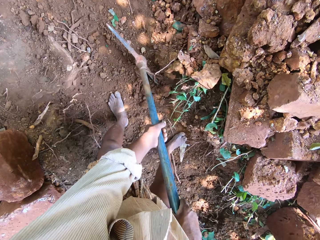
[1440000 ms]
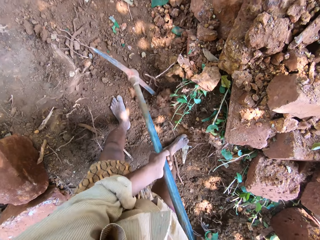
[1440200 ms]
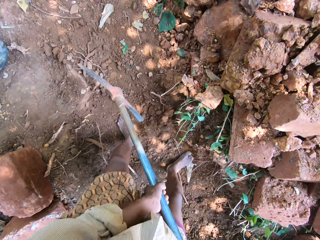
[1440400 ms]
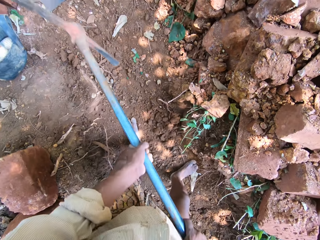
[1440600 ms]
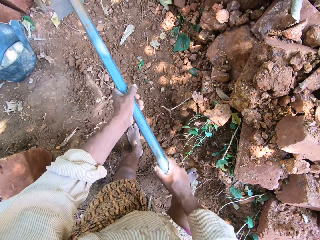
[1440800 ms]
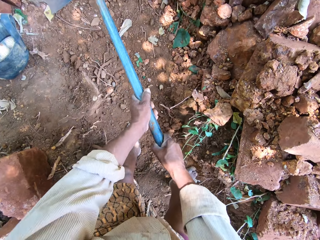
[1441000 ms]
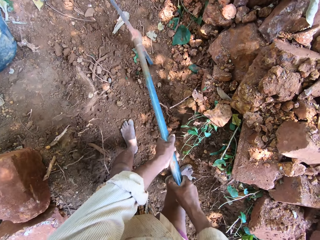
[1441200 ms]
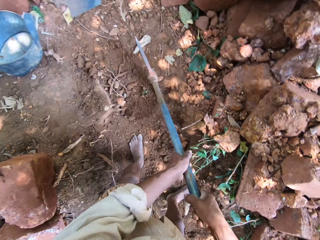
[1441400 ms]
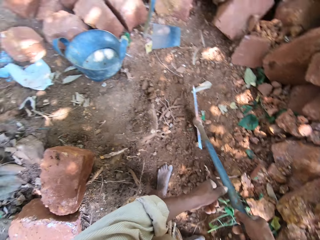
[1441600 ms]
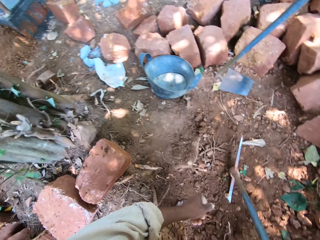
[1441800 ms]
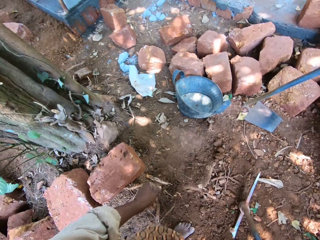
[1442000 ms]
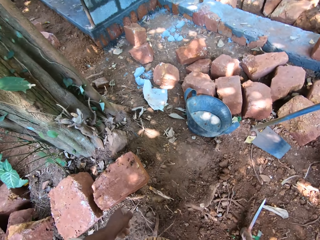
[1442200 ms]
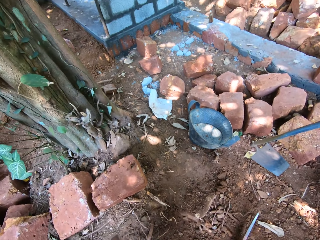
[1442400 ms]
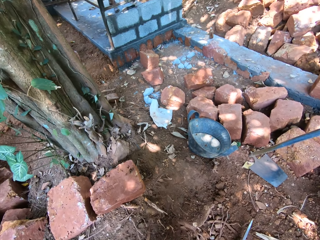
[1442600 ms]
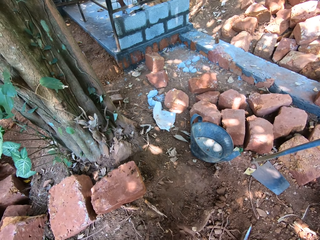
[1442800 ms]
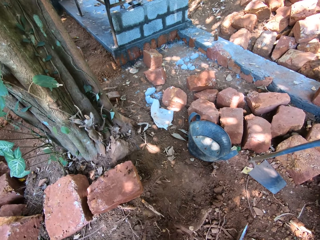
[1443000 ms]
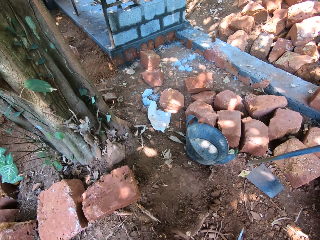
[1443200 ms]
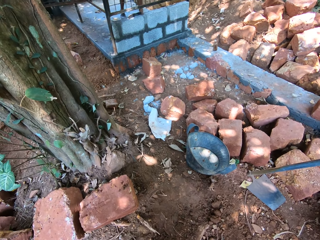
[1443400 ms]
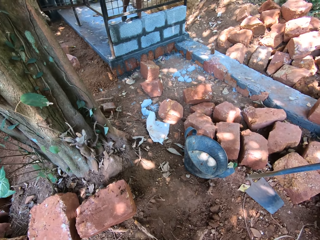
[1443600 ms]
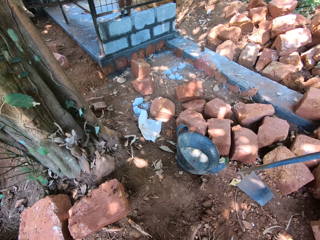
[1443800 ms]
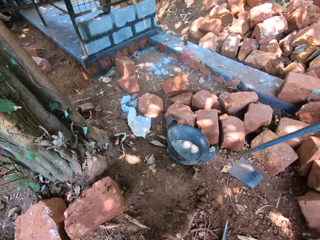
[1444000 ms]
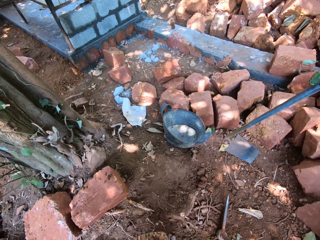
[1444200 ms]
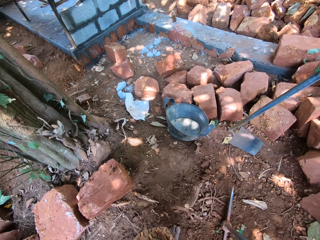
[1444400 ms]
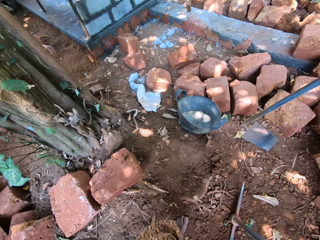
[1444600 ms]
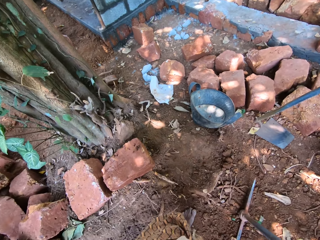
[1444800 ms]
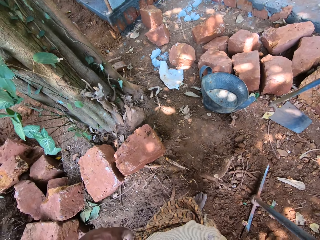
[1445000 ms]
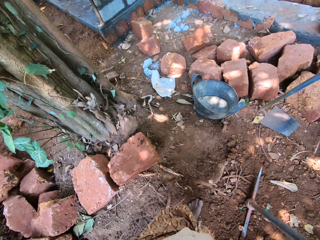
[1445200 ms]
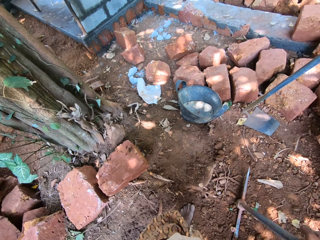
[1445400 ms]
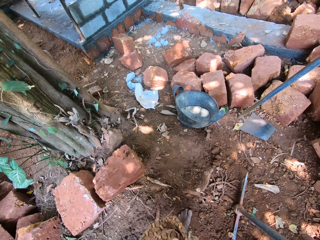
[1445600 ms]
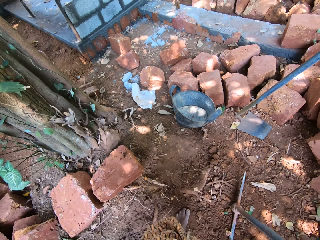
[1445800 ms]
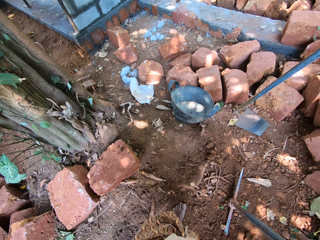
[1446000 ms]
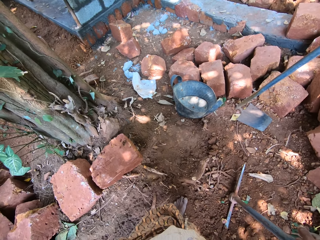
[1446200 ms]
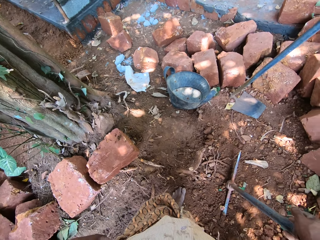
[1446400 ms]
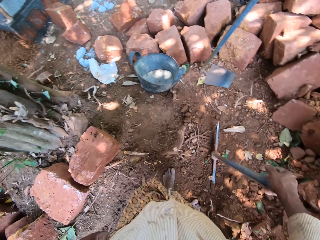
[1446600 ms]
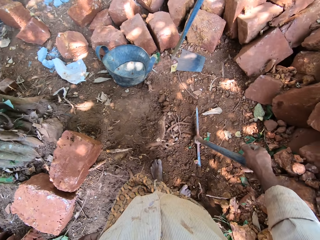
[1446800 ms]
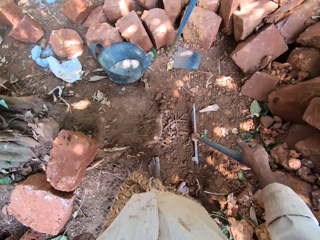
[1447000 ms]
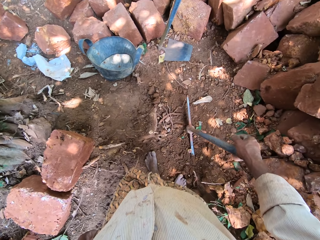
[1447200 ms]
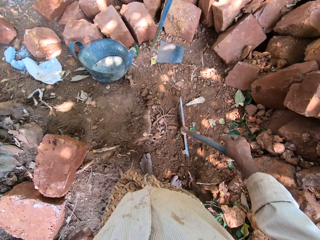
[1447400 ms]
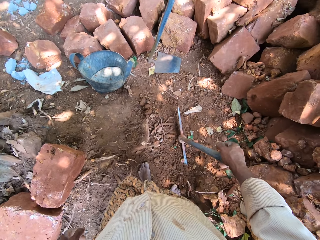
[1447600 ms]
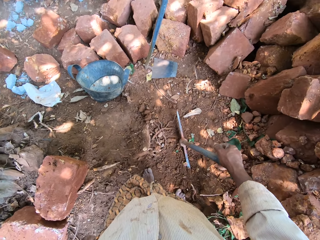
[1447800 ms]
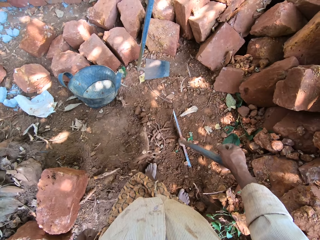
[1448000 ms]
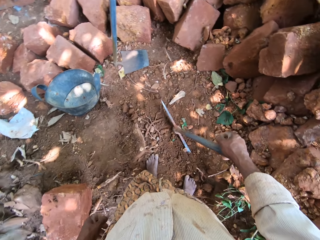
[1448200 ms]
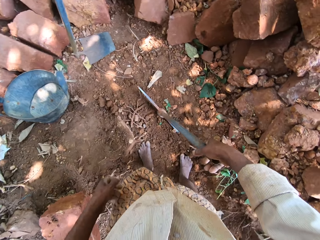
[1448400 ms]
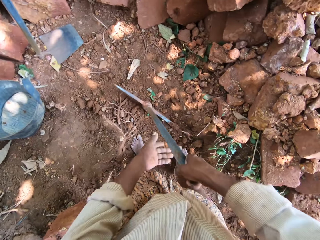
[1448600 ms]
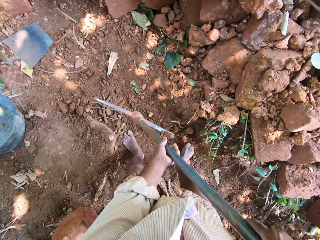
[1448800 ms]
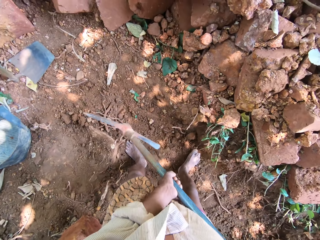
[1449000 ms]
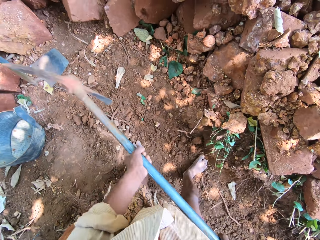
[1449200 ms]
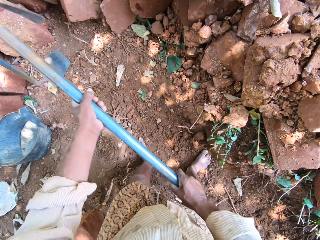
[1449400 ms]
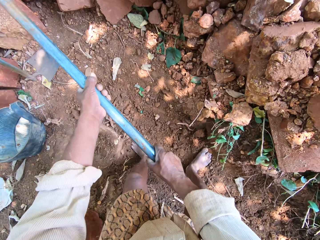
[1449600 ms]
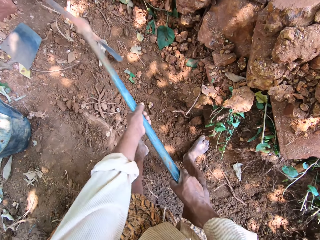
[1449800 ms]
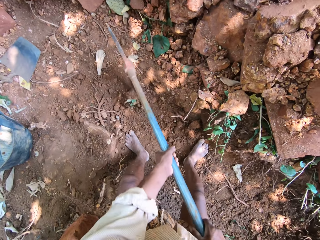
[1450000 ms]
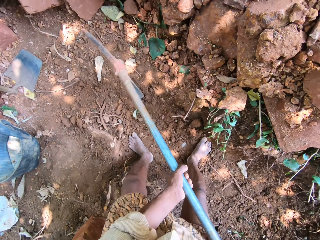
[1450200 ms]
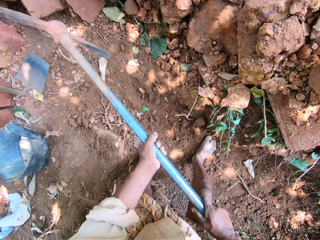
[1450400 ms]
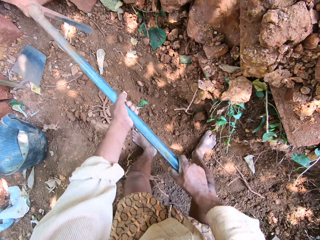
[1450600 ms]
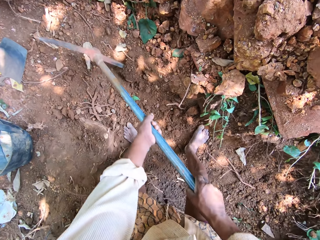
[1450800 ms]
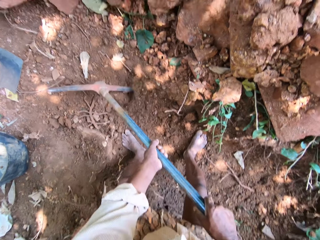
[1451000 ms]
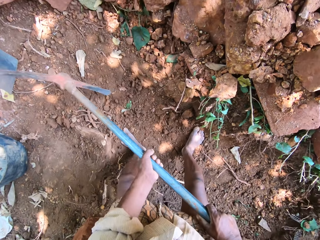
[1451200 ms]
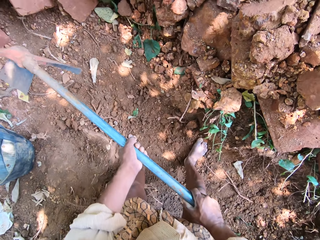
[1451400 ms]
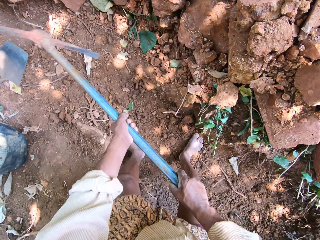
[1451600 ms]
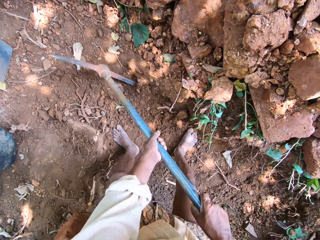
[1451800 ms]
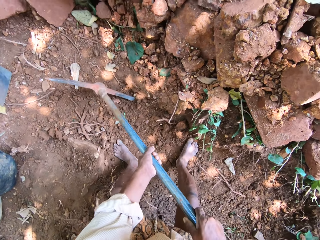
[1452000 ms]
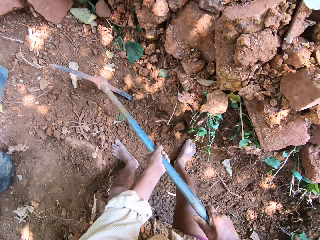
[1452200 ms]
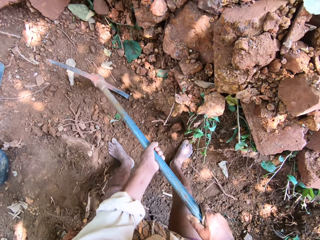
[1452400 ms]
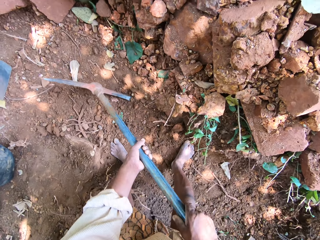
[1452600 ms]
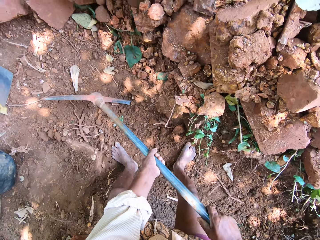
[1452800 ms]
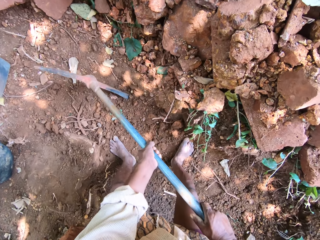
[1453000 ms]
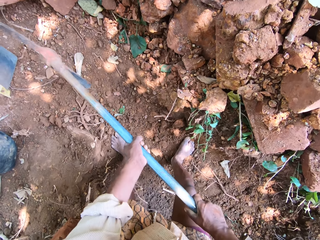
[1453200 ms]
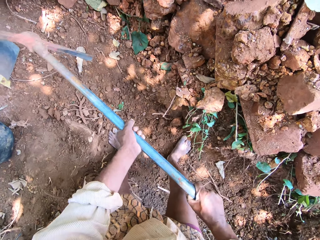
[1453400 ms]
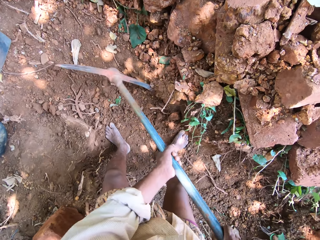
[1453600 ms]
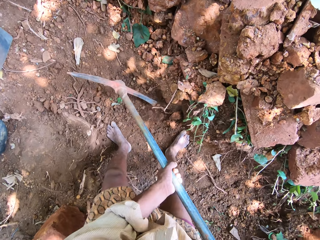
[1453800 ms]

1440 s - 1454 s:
The camera wearer holds the pick axe with his right hand. He interacts with the man. He converses. He holds the pick axe with his hands. He hits the ground with the pick axe in his hands. He digs the ground with the mattock.

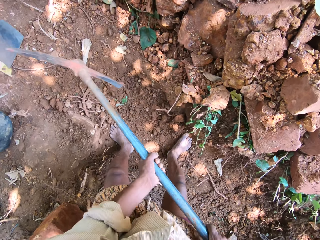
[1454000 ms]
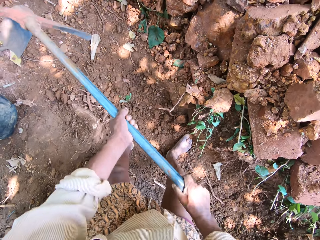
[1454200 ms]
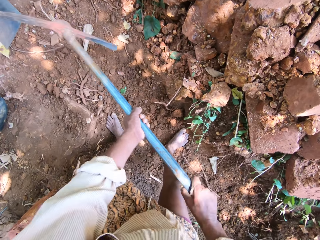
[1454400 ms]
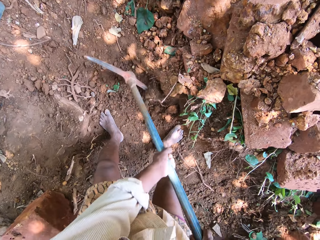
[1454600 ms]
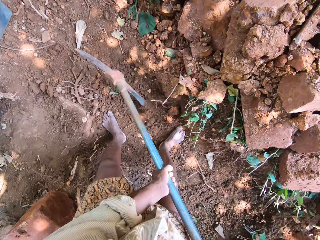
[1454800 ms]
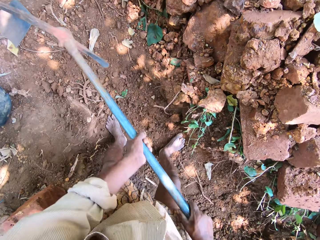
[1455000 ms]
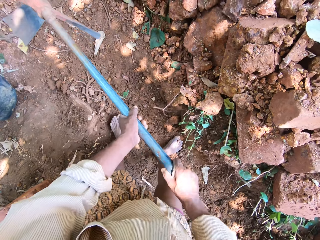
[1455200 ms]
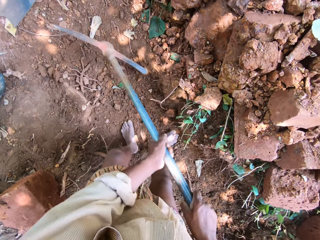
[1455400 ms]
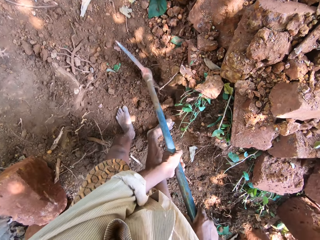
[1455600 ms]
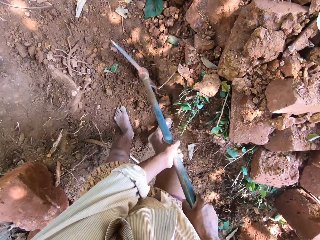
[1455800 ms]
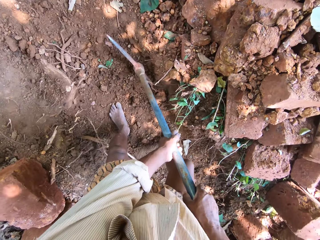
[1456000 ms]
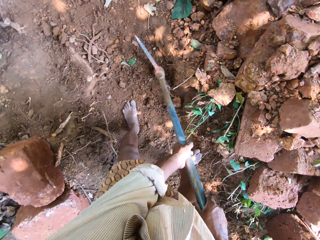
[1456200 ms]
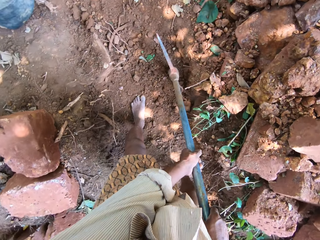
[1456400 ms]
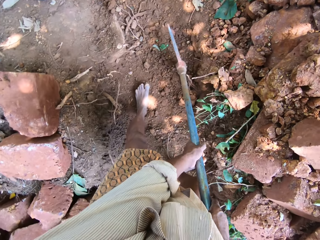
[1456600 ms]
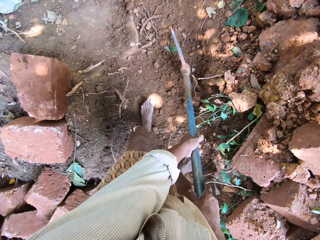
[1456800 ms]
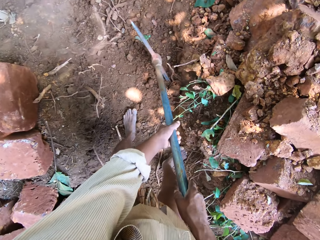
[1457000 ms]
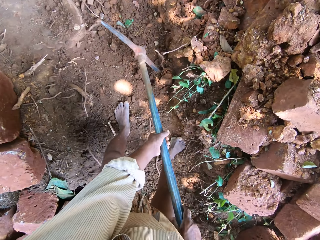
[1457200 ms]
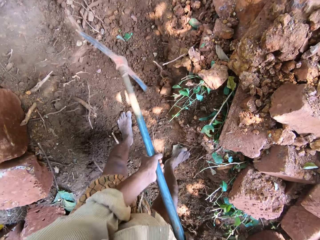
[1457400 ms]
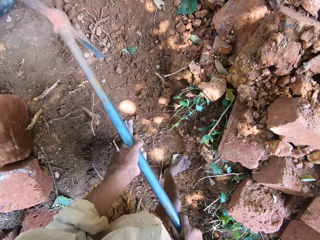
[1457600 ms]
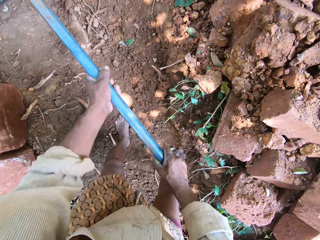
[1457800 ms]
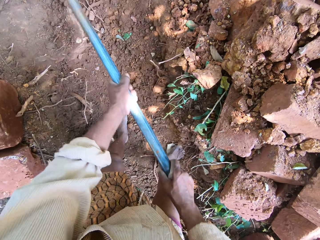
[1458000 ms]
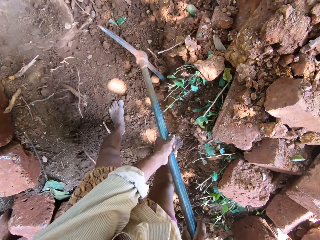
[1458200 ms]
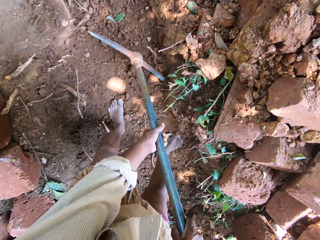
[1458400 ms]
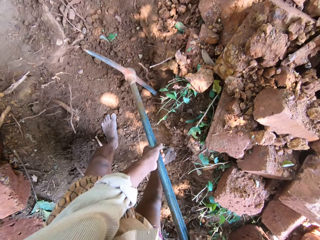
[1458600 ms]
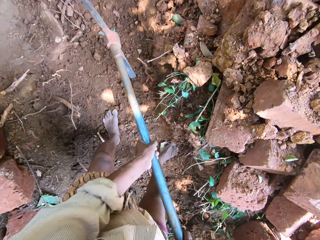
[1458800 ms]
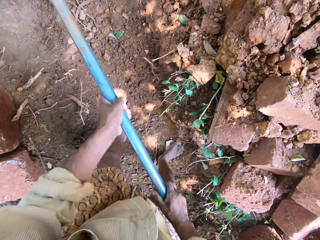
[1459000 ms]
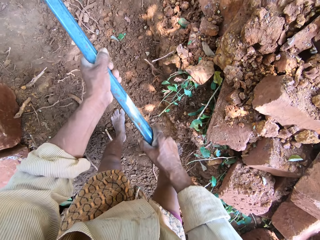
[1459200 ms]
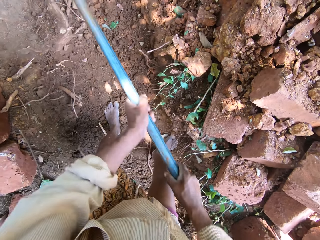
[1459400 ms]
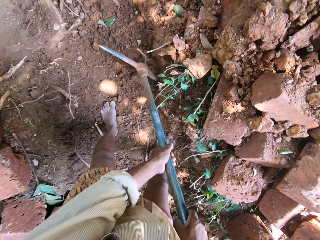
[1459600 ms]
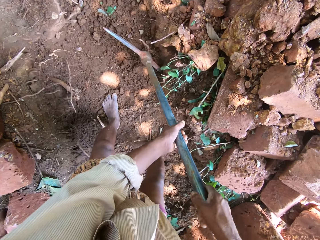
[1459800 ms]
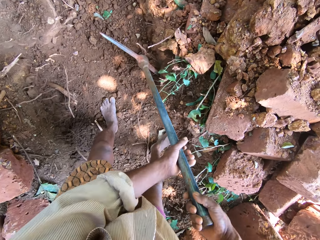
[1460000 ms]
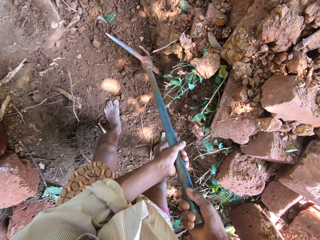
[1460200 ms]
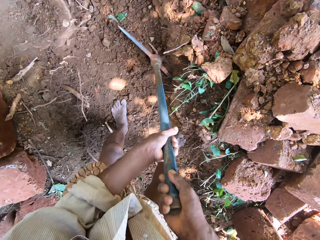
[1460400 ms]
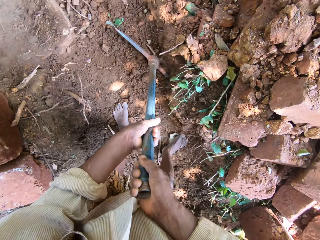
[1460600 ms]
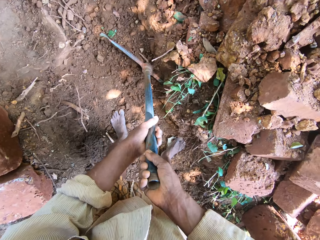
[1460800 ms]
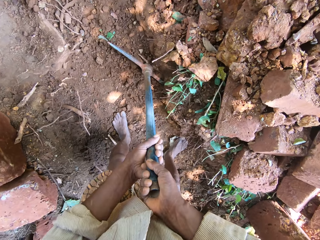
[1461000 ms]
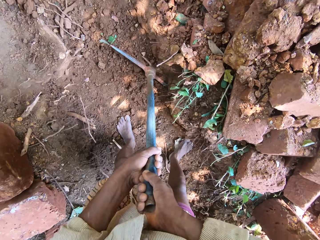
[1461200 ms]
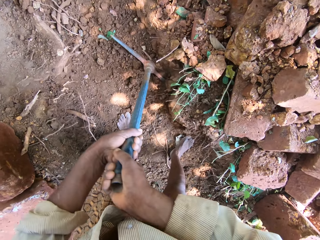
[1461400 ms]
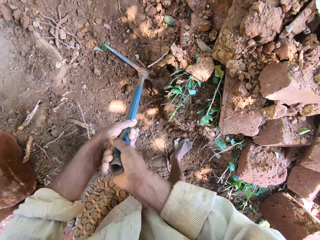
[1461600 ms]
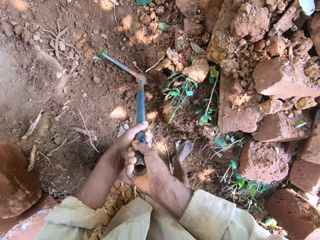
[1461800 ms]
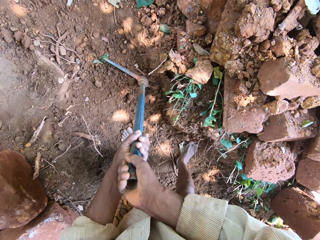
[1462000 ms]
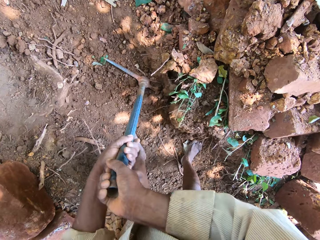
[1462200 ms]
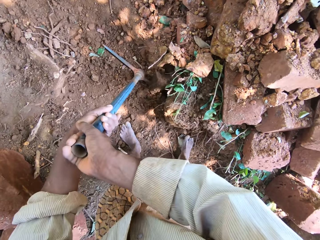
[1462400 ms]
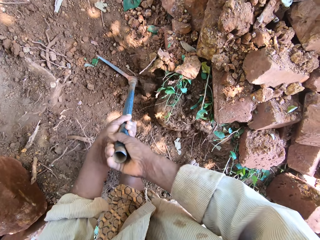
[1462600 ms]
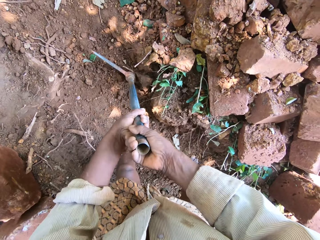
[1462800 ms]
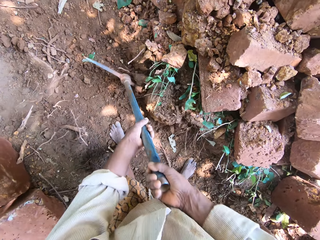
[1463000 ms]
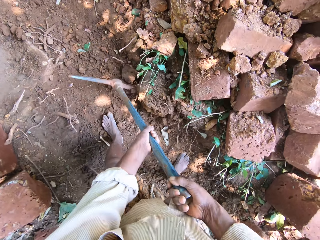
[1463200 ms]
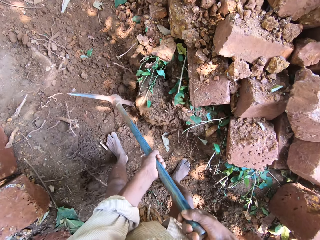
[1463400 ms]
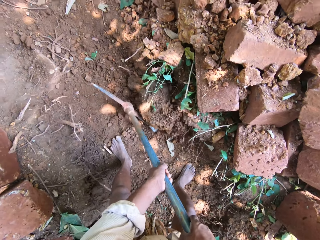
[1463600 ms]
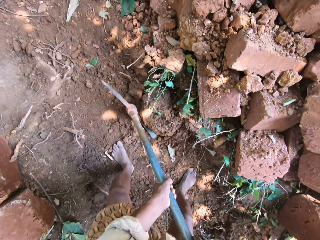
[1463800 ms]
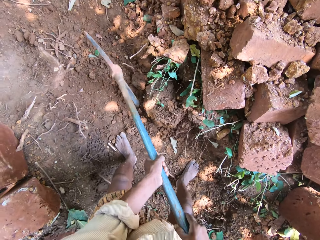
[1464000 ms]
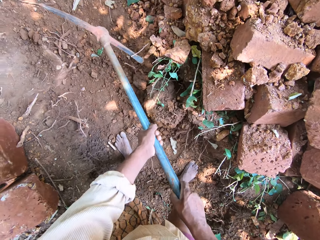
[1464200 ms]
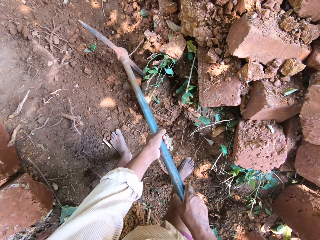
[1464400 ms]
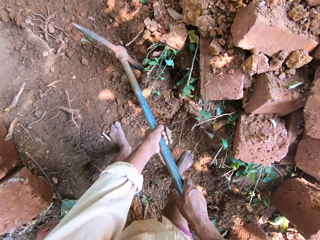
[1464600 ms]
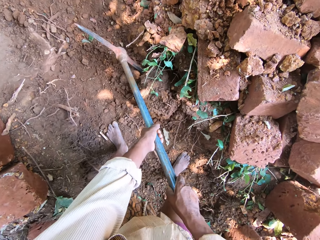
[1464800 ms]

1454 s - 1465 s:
The camera wearer extracts a stone from a sediment of stones on the ground with the pick axe in his hands.
